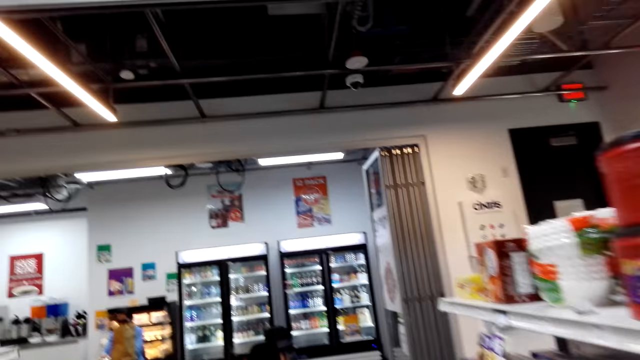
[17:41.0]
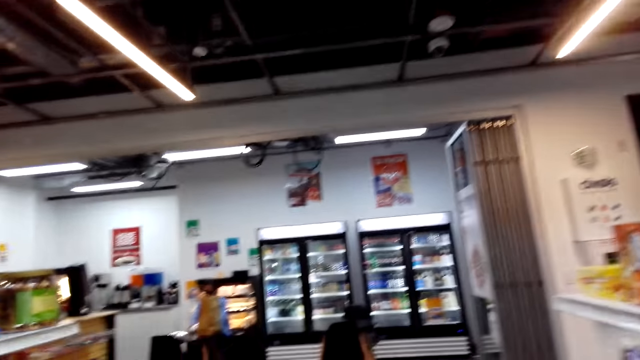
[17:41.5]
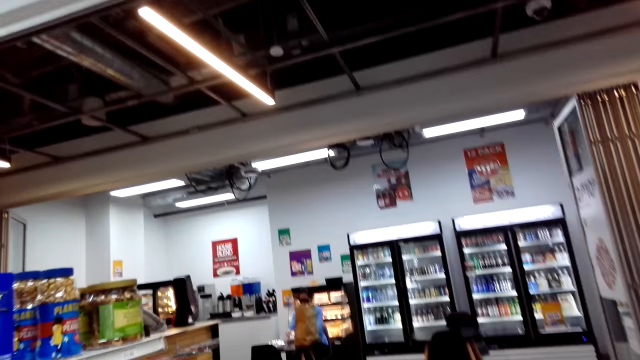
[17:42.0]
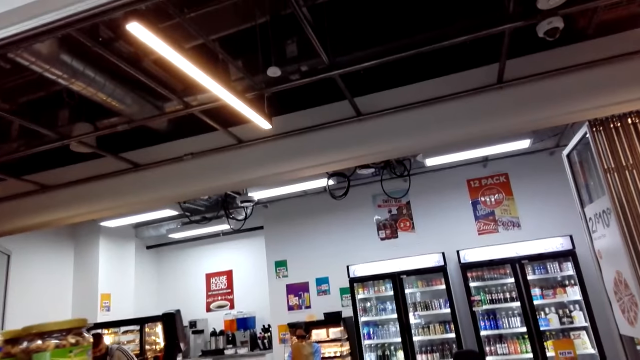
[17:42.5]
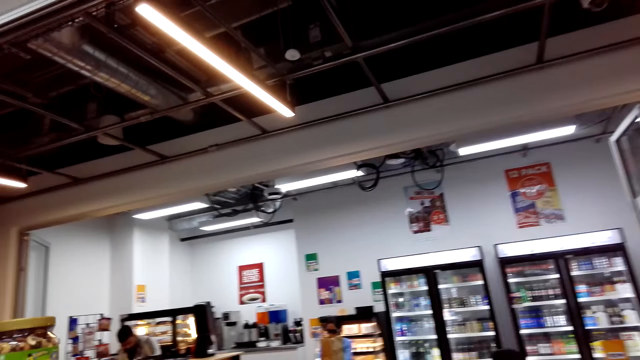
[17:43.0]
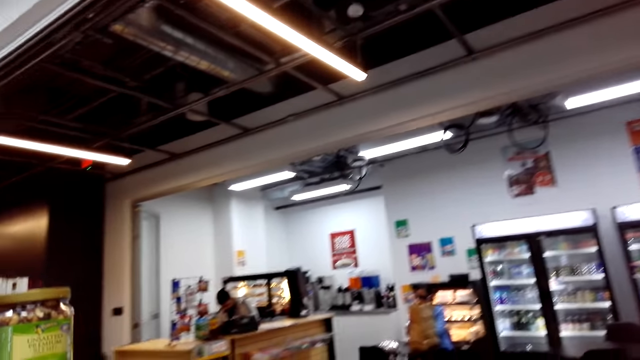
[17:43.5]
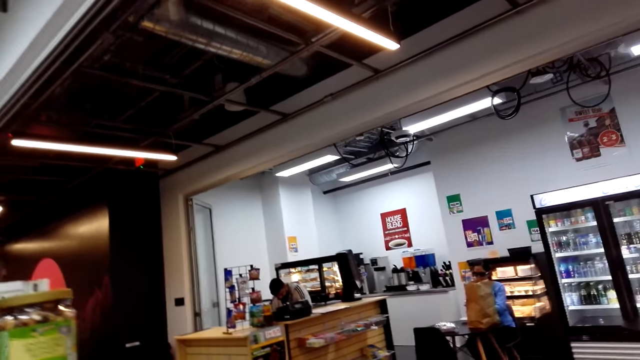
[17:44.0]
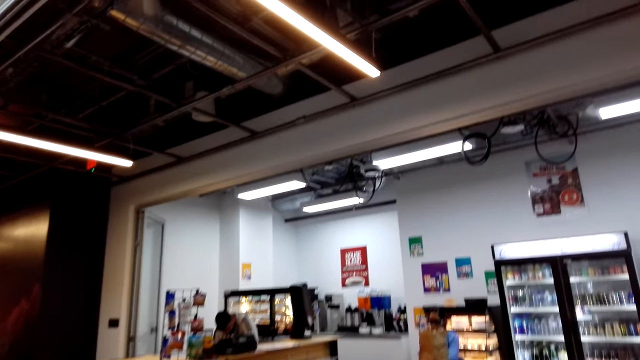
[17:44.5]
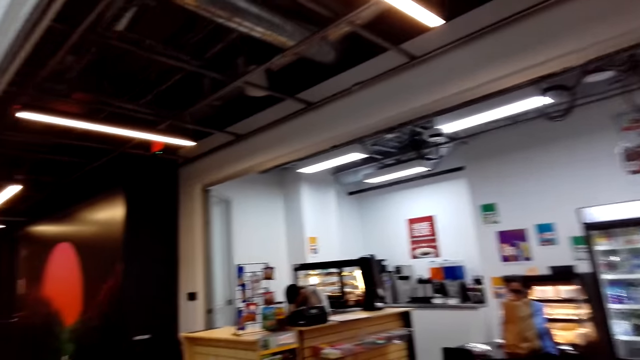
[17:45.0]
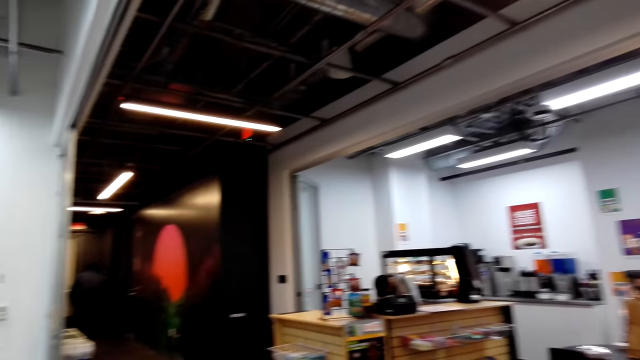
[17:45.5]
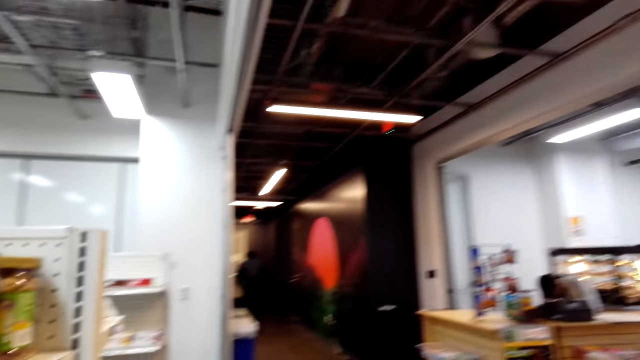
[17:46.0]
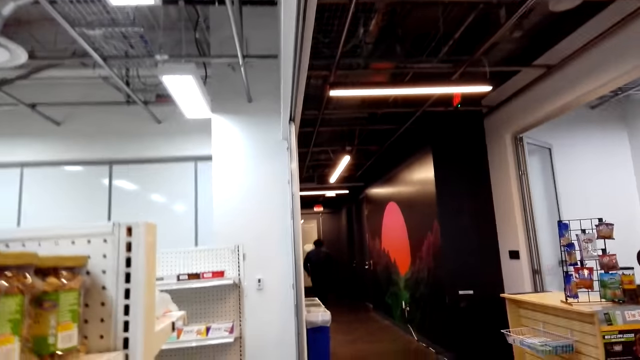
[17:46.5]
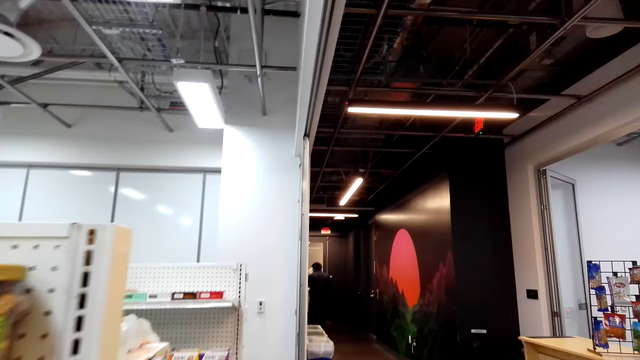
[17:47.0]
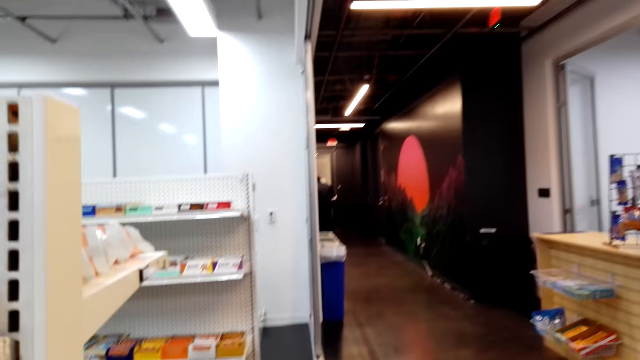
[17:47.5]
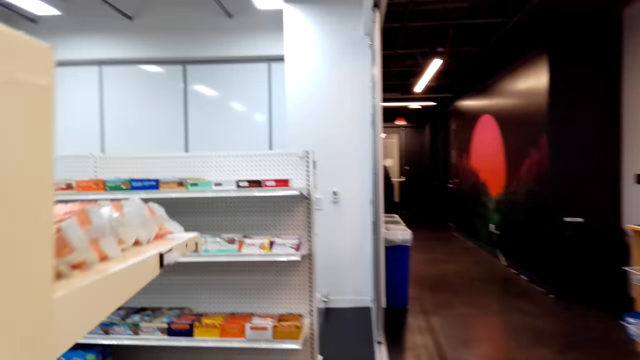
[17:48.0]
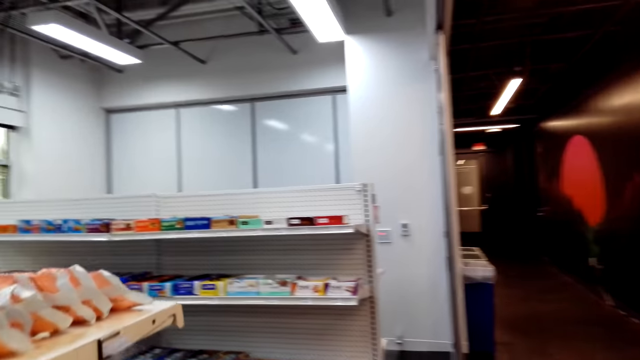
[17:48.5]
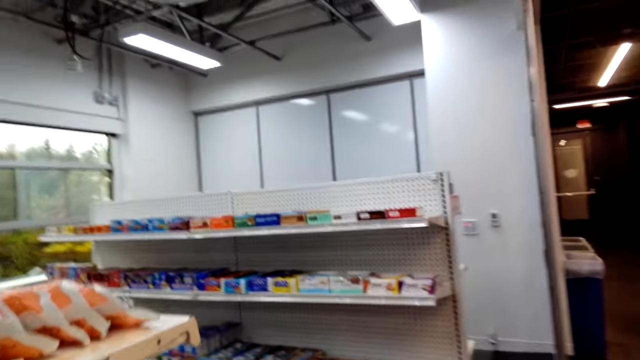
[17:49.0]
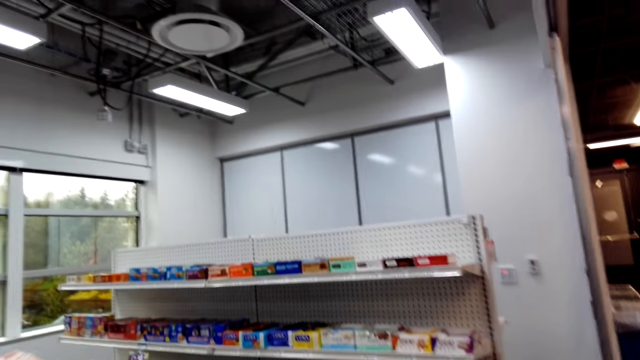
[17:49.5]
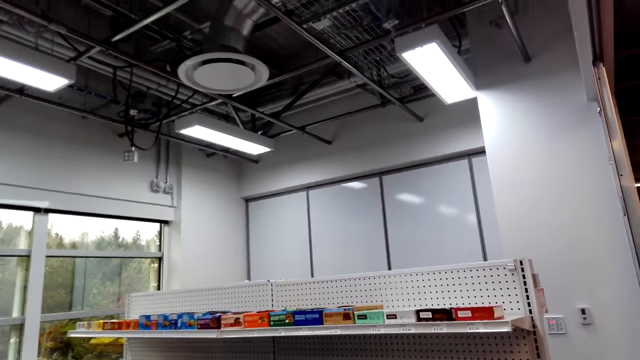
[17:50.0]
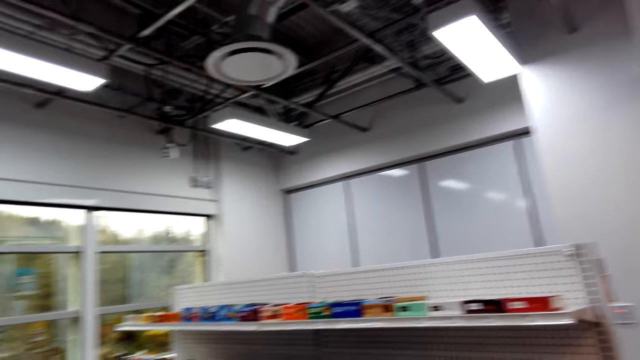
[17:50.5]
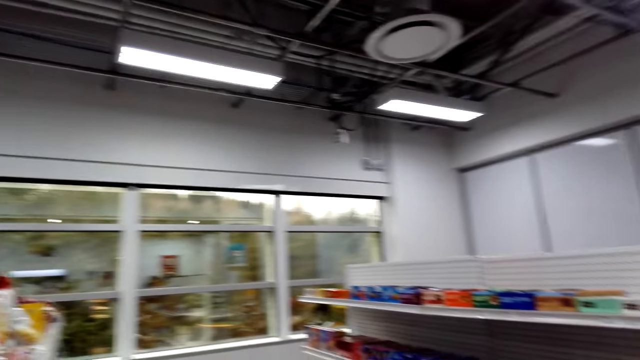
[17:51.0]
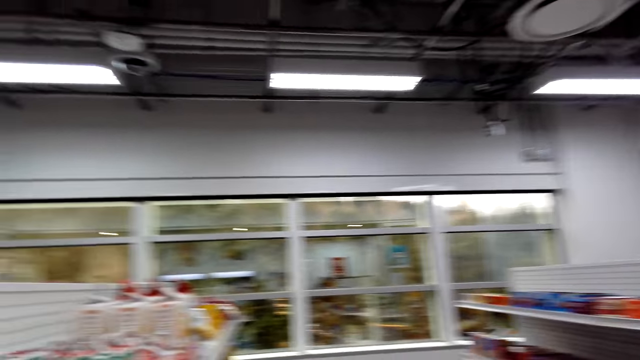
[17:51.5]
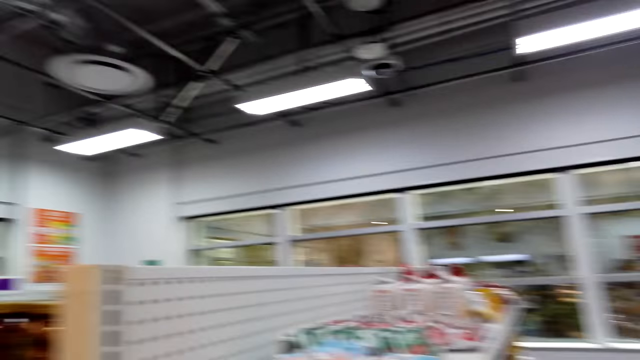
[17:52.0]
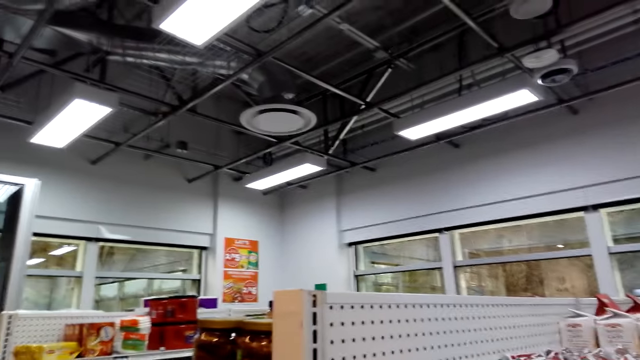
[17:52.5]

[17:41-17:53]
The camera wearer walks forward. They speak. They look around.

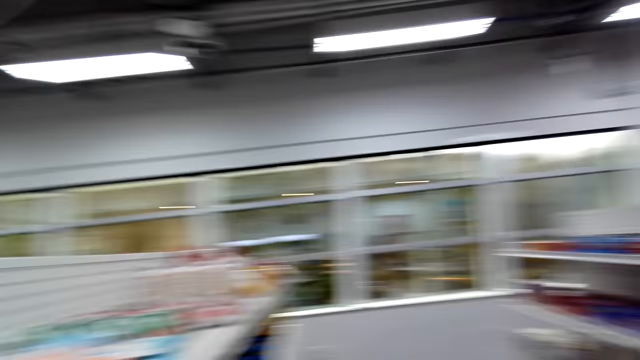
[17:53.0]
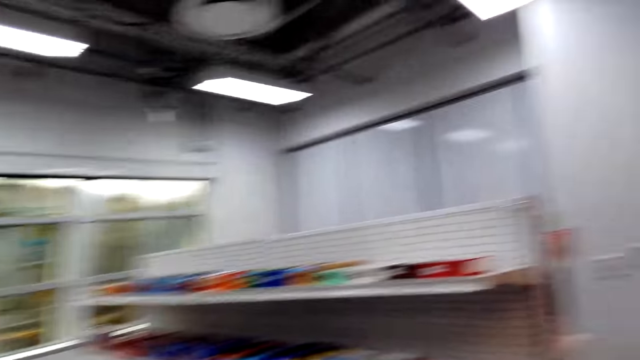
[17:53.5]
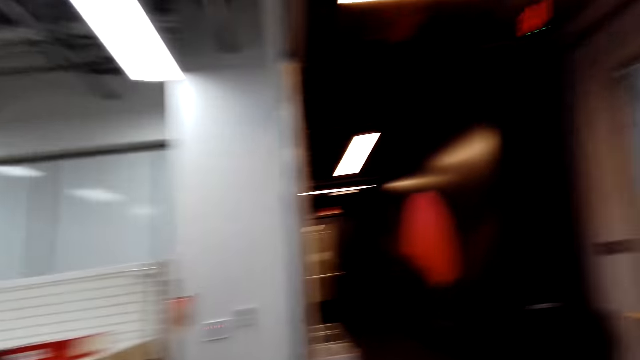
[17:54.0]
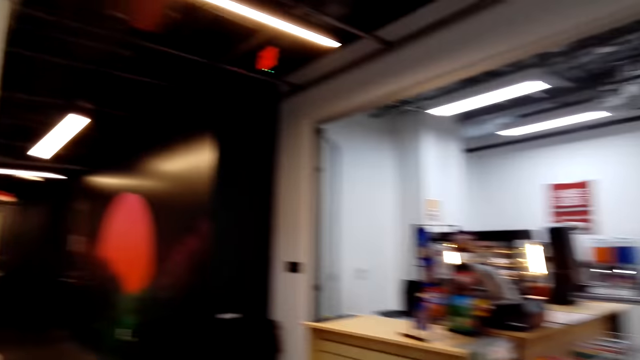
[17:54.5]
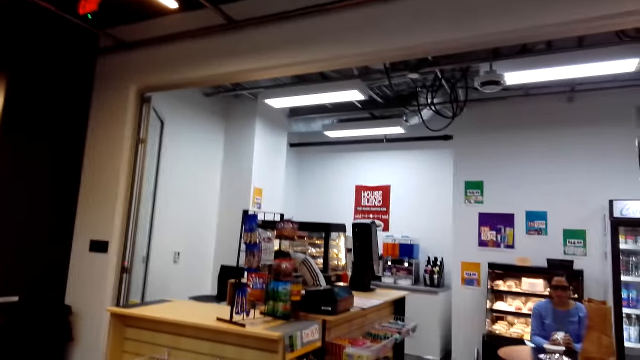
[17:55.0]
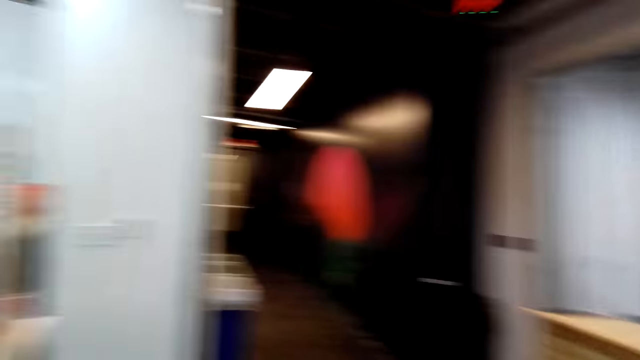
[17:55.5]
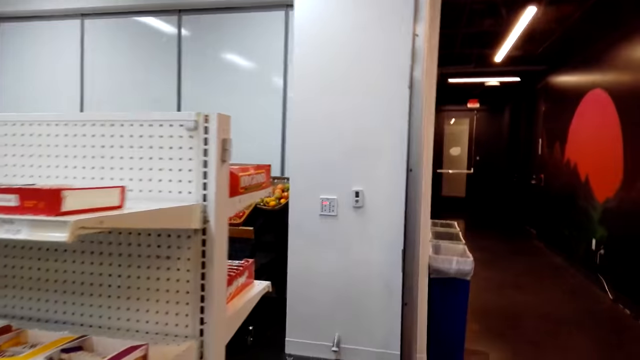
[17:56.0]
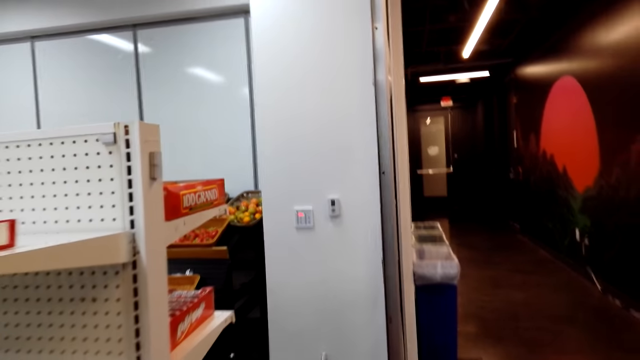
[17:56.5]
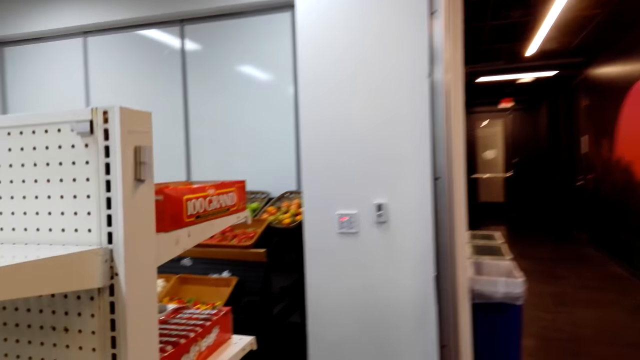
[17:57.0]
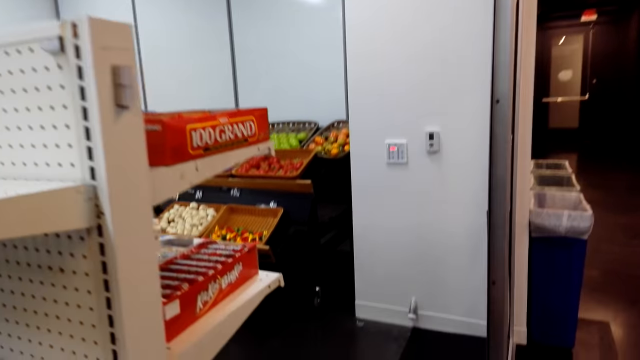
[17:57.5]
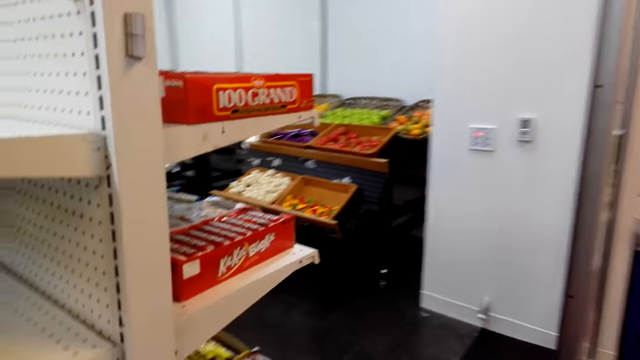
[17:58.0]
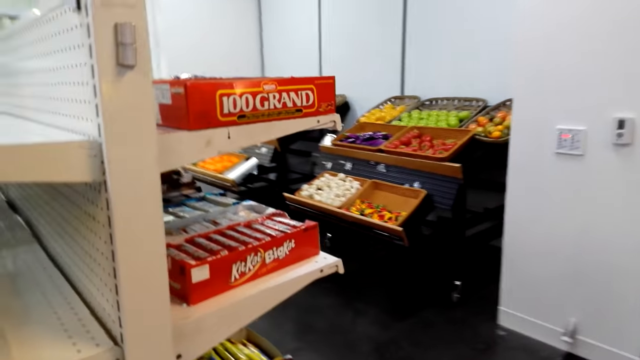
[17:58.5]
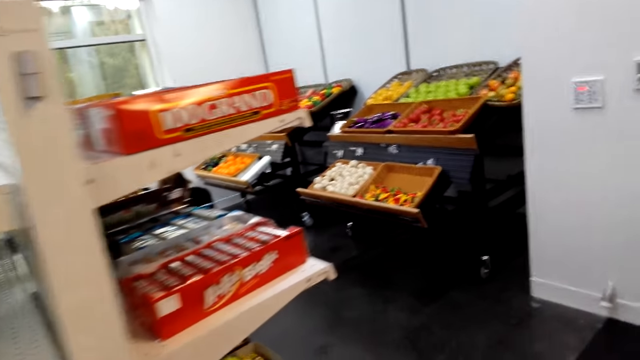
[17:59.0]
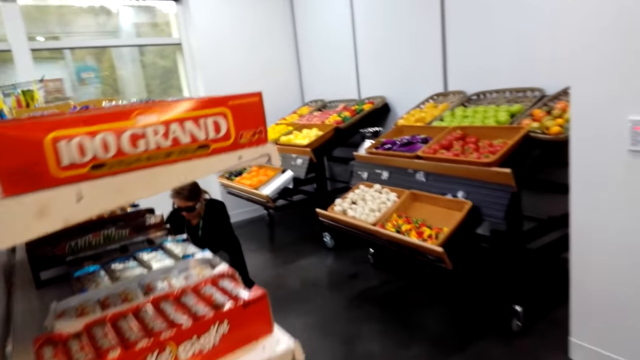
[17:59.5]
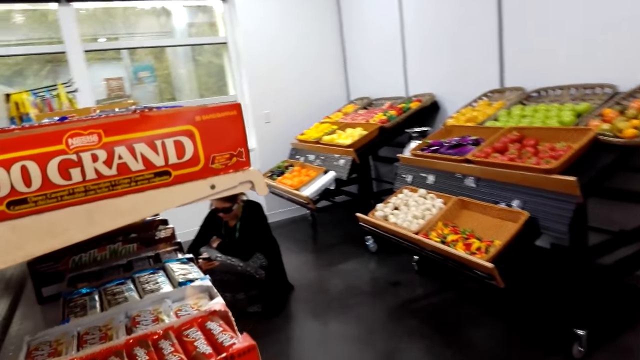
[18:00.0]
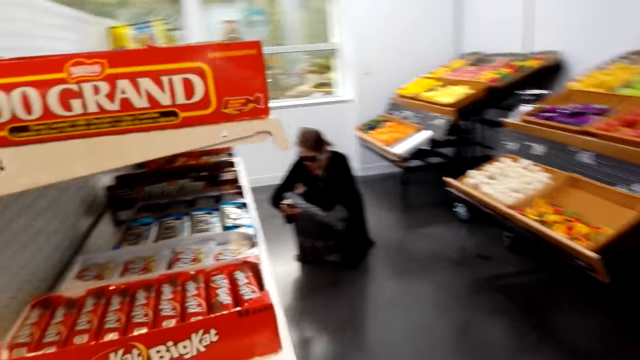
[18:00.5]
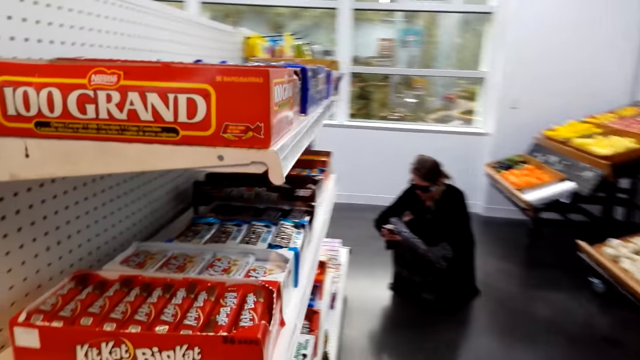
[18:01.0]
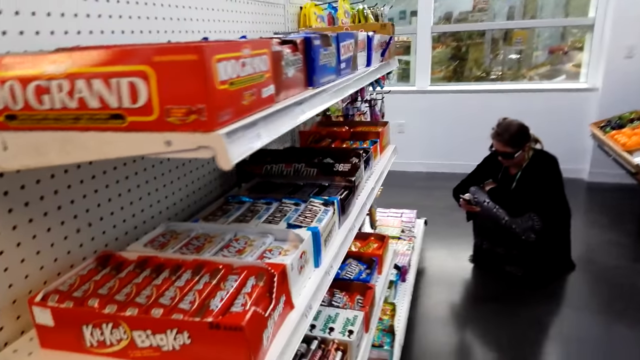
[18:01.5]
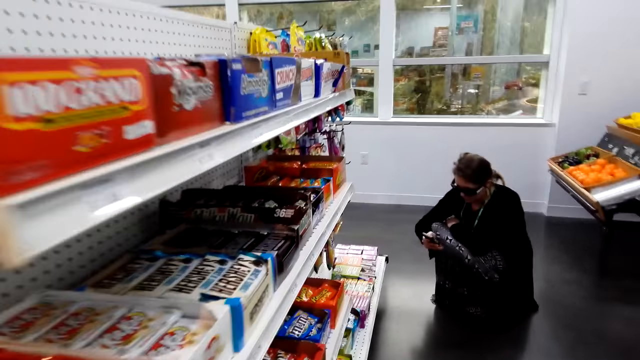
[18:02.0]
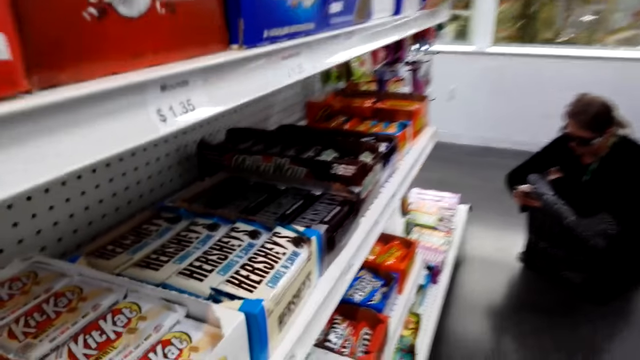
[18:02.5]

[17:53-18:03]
The camera wearer walks forward. They hum a tune. They squat down and scroll the phone. They walk forward. They speak.
